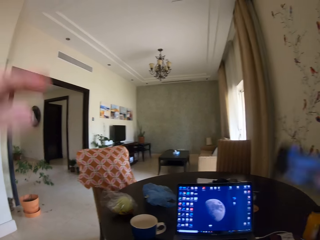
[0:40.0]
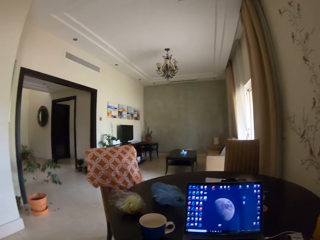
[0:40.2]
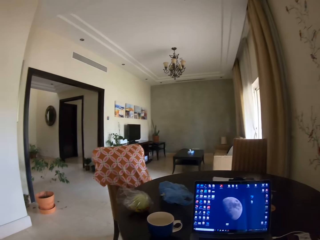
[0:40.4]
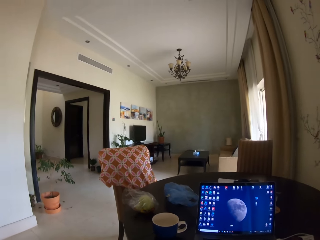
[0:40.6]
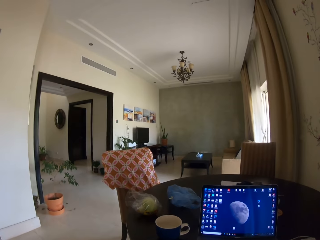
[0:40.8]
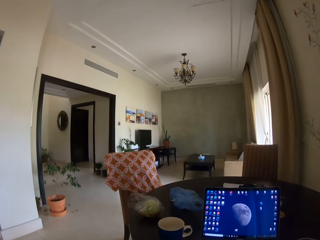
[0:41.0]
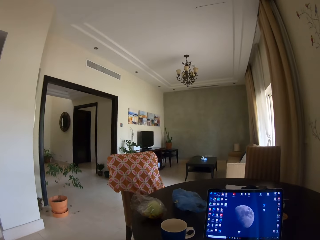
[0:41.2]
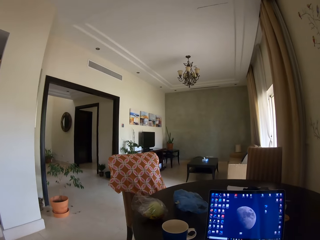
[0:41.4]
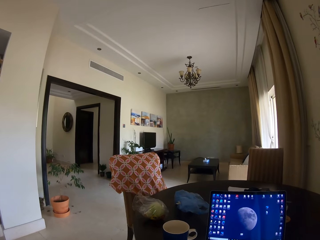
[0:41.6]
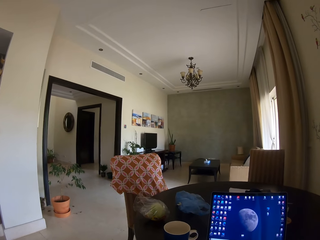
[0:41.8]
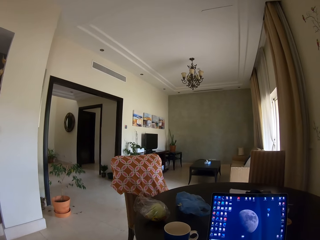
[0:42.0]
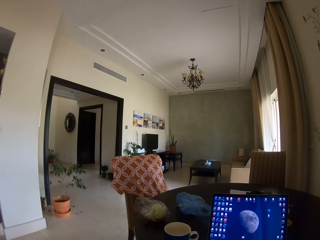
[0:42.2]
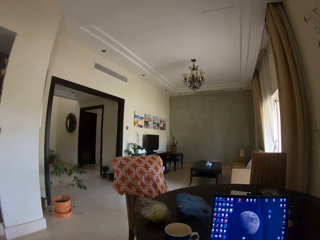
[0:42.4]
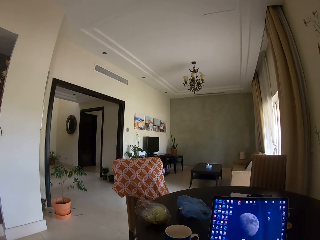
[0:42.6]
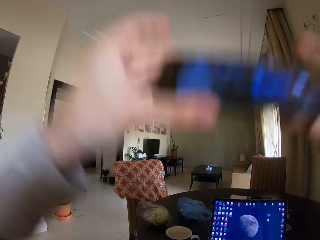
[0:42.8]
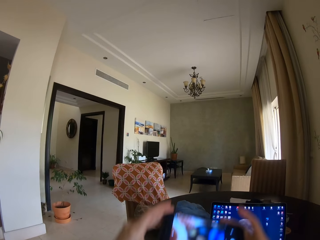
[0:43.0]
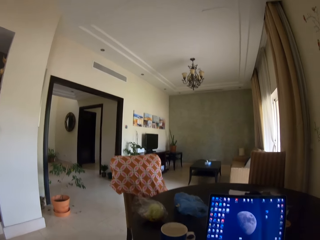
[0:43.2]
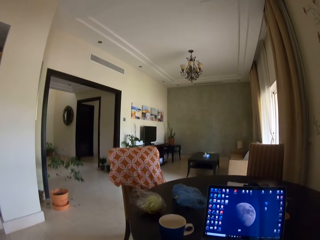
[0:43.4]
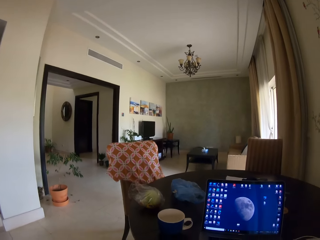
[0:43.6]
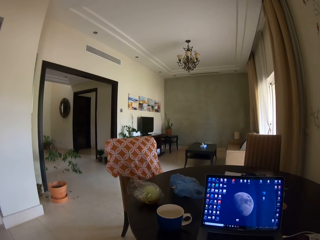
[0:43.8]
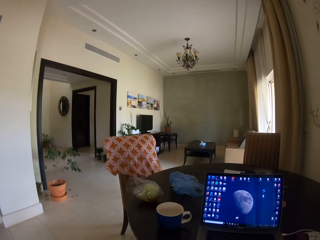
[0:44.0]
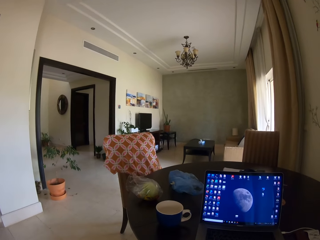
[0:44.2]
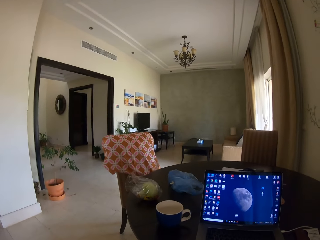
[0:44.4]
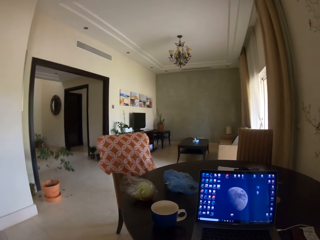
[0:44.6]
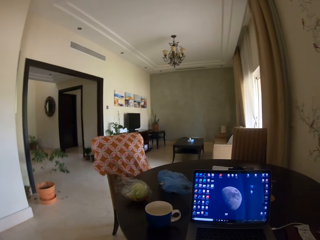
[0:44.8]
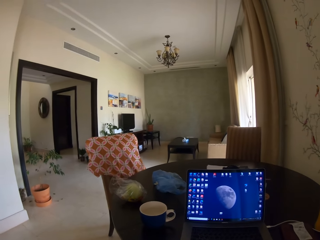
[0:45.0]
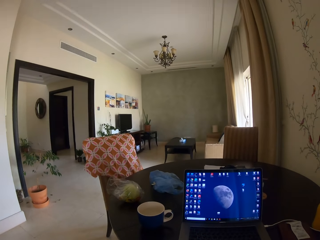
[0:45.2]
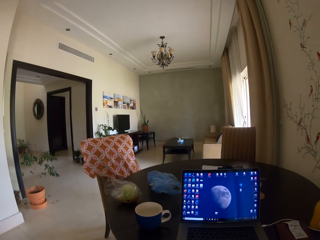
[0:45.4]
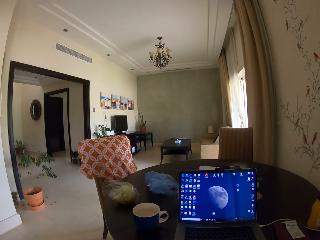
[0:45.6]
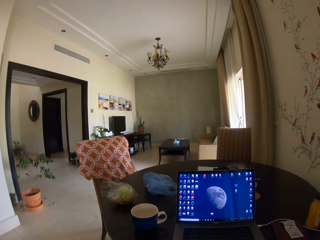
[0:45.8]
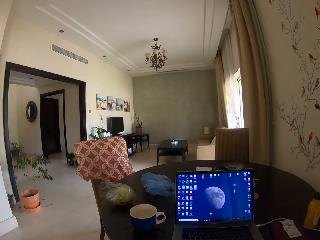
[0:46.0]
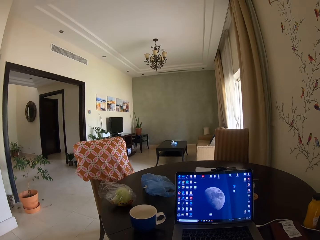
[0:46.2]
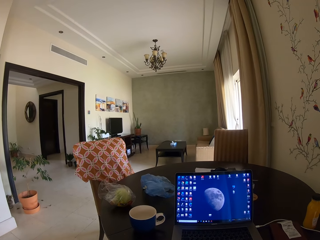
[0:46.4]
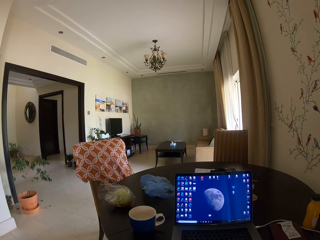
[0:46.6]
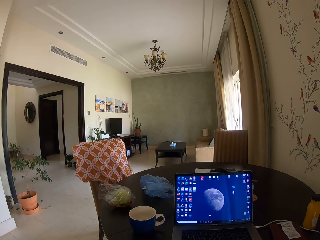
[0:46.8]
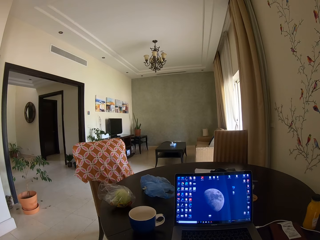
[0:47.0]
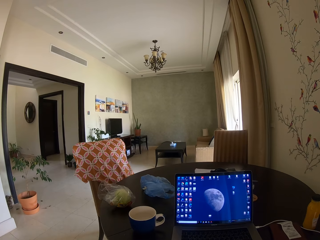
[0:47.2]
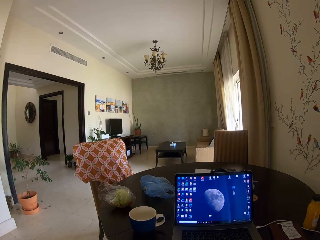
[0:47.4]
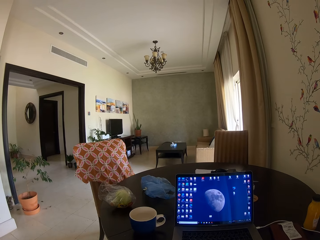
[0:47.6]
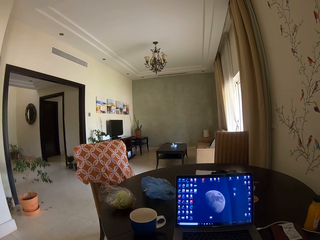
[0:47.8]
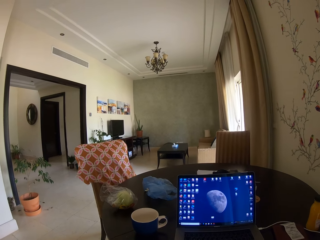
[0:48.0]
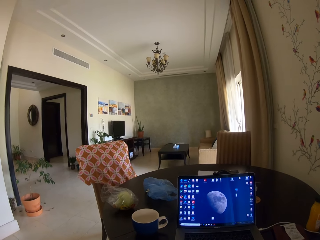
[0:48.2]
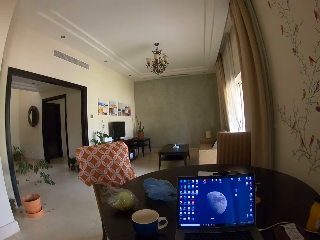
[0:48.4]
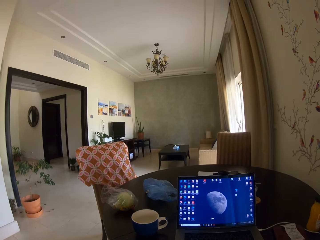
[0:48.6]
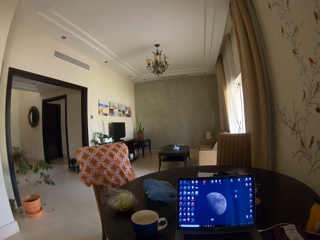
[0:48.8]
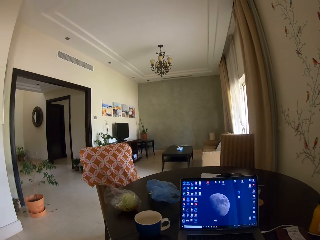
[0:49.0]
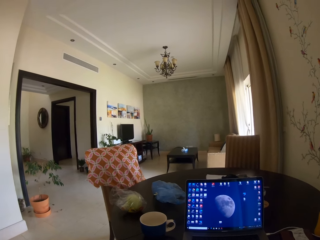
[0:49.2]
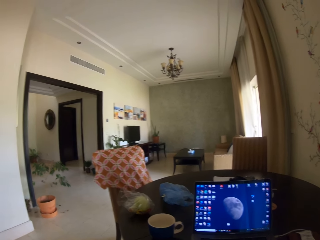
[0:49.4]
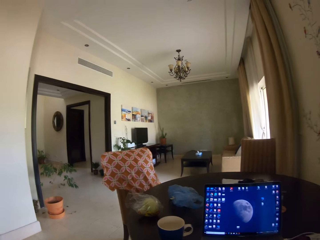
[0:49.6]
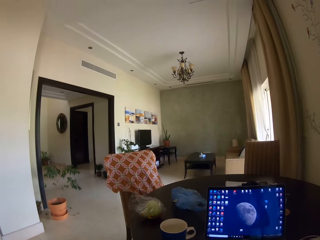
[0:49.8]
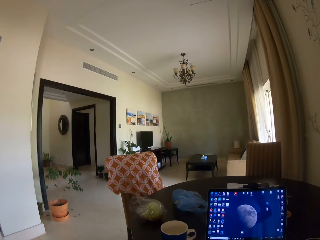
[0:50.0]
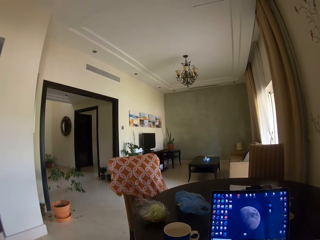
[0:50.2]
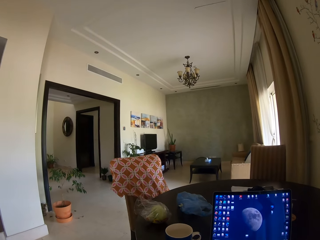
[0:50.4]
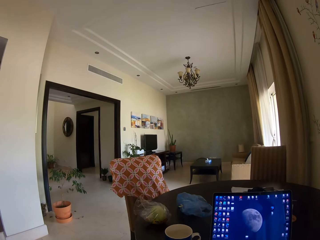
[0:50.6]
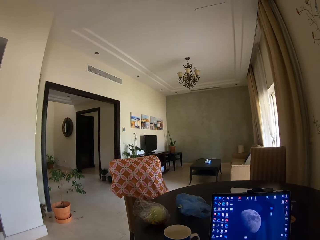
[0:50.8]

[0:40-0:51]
The camera wearer lifts up the phone. They stare around the house. They take the photo with the phone. They put the phone on the table. They stare around the house. They use the phone.

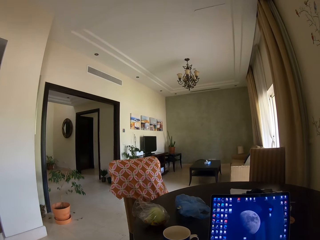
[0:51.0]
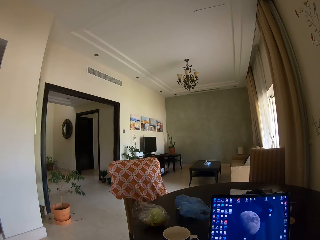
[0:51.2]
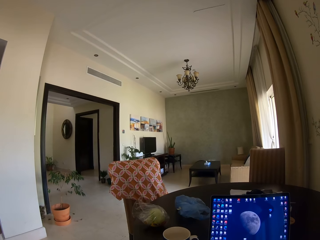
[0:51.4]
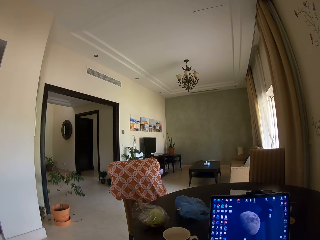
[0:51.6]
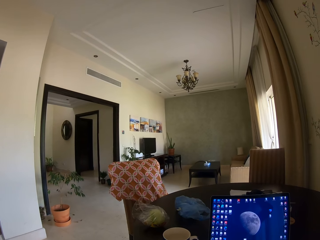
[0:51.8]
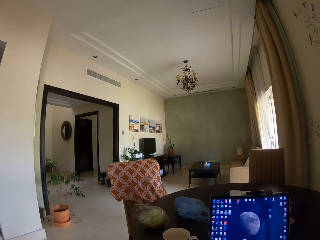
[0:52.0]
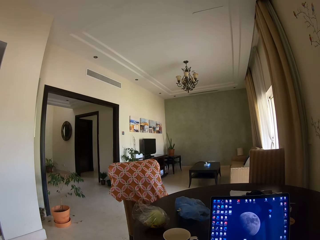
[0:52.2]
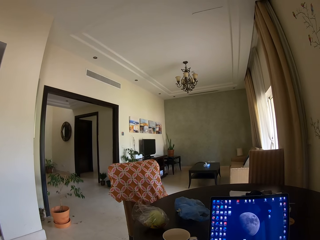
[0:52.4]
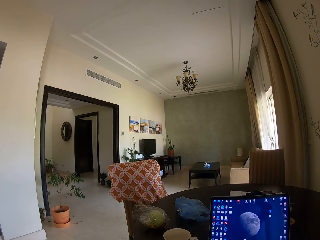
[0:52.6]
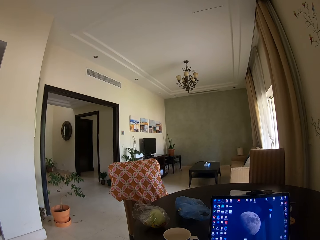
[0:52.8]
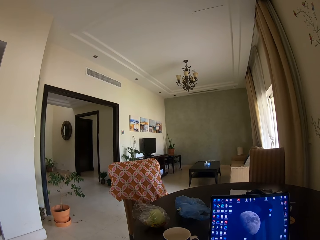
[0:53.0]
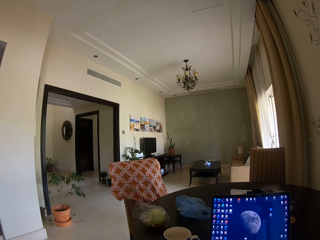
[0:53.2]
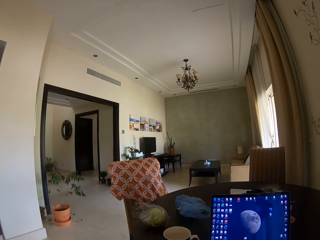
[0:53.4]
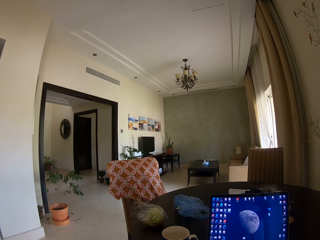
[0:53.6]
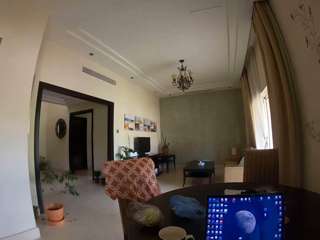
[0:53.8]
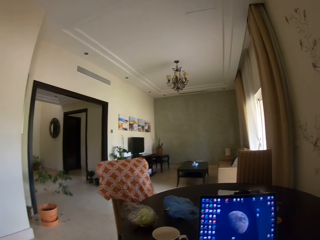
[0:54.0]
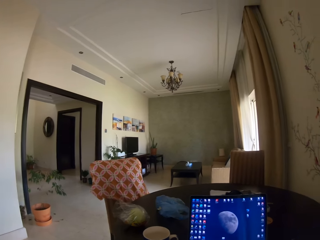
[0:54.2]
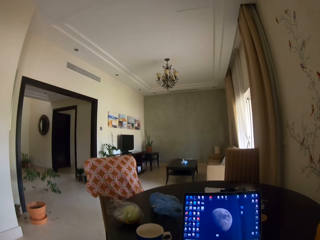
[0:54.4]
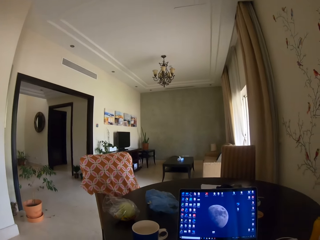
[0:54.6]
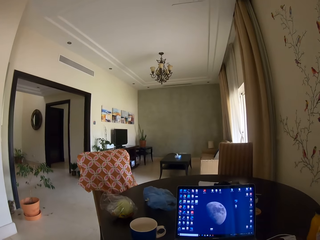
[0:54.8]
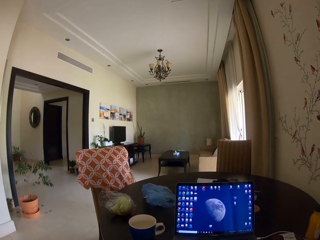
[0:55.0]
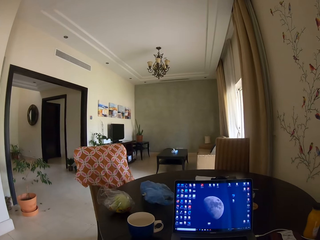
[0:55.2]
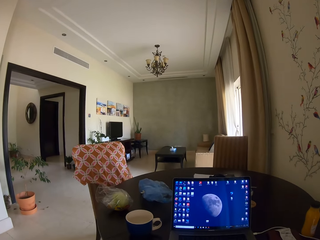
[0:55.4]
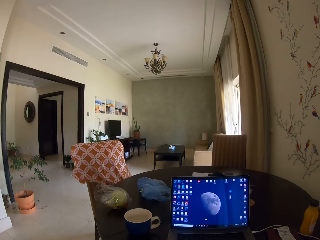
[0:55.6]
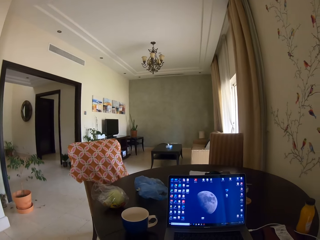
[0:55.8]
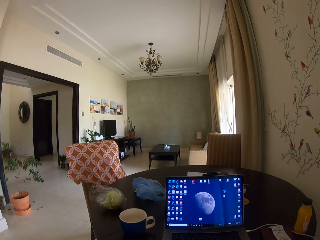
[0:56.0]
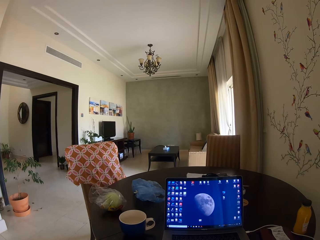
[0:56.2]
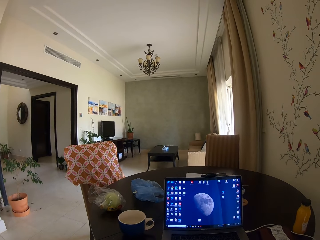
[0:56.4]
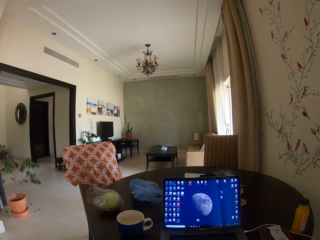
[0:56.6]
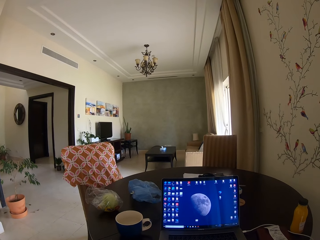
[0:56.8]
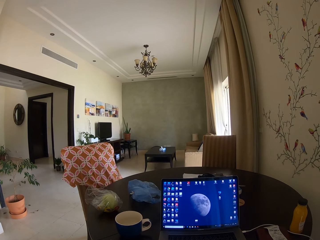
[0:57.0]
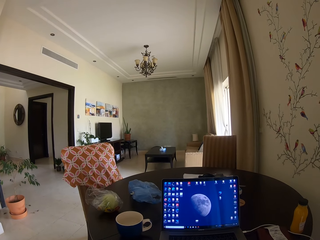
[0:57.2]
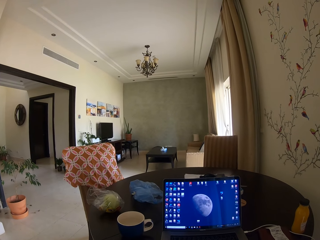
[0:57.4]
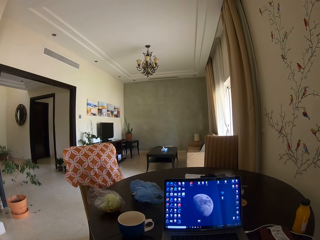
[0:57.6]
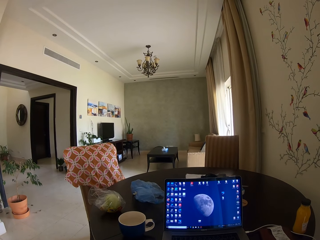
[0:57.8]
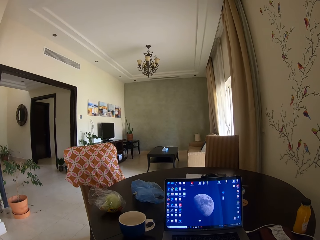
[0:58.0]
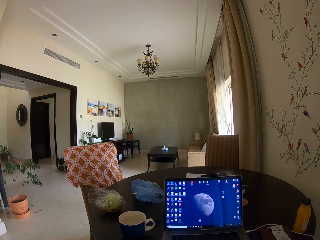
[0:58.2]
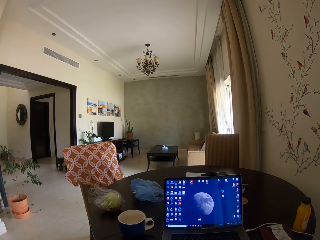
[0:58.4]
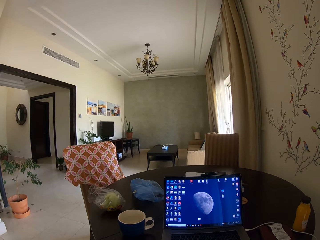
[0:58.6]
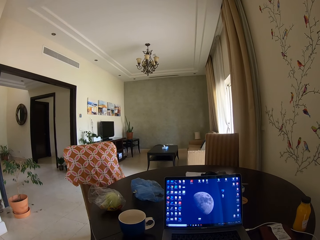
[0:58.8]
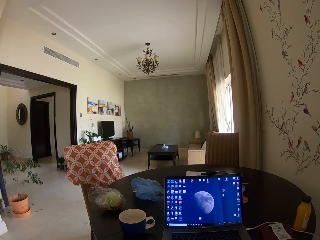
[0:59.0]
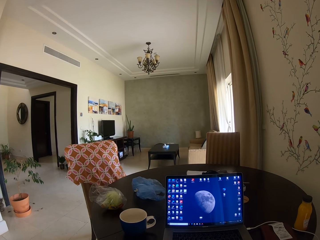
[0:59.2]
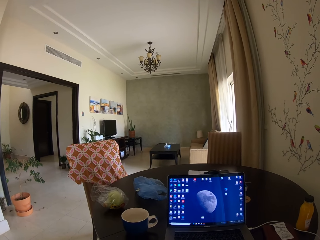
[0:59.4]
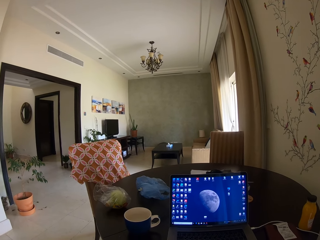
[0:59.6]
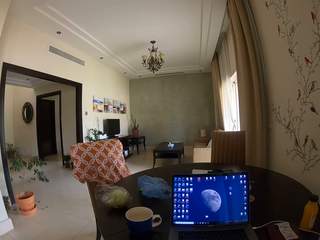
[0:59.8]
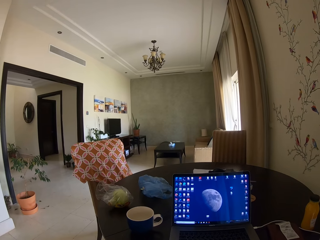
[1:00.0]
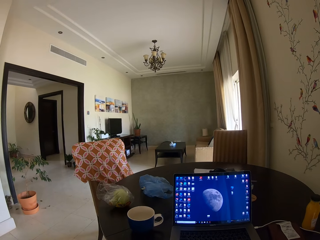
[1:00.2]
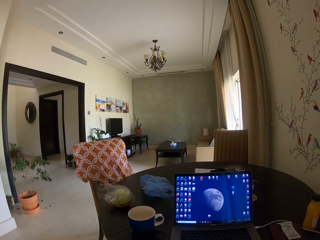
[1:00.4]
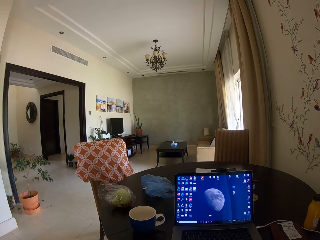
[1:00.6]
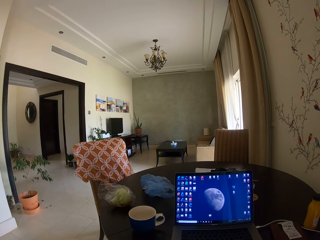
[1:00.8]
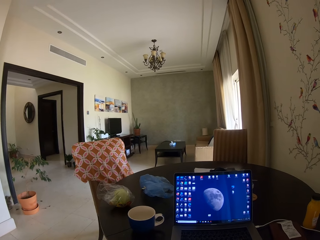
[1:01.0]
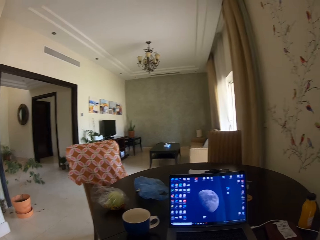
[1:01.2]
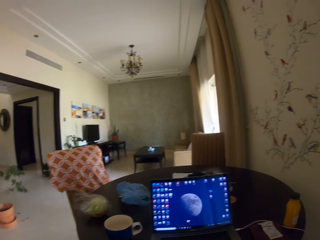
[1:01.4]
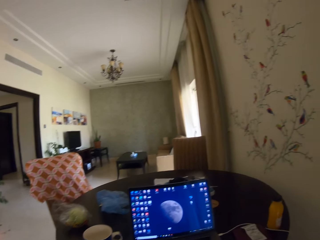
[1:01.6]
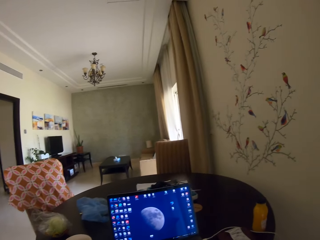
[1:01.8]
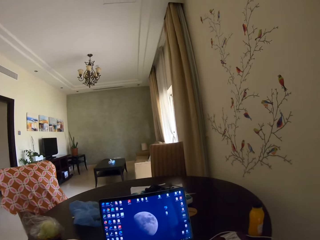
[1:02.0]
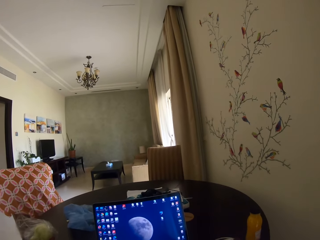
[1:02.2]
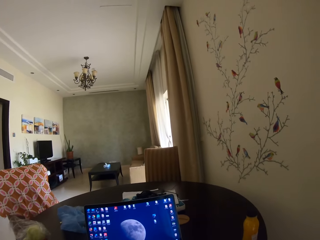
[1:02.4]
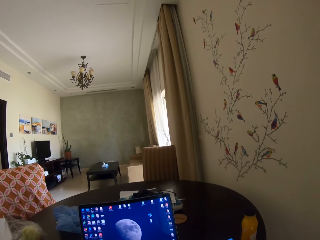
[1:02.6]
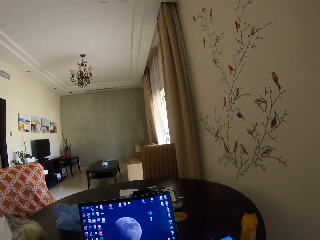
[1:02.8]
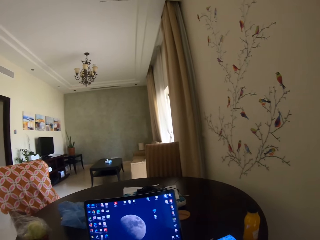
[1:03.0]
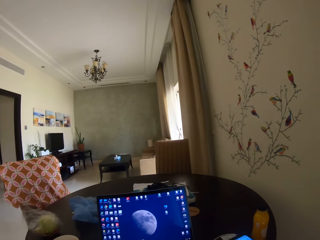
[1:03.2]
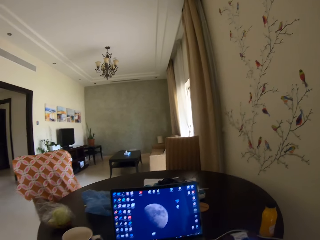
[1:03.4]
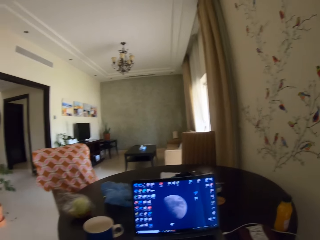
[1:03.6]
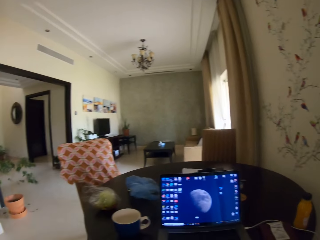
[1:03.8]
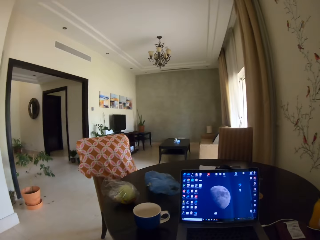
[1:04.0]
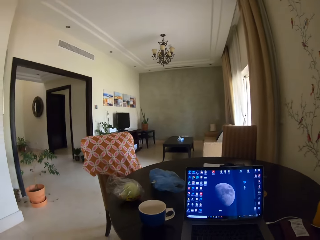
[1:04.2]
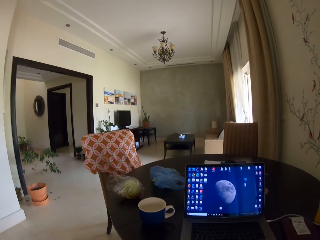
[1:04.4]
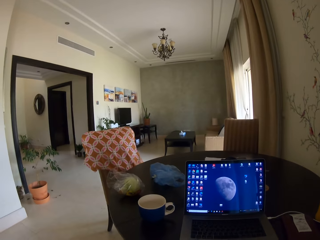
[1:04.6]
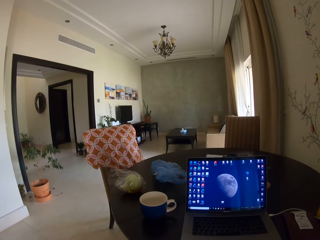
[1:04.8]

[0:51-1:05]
The camera wearer takes the photo with the phone.
